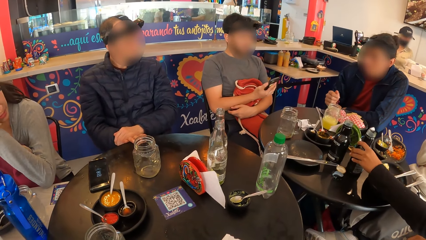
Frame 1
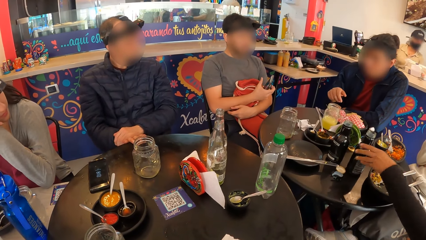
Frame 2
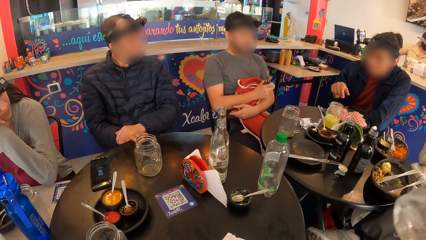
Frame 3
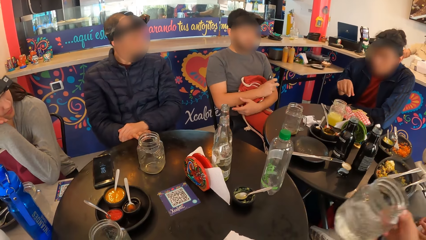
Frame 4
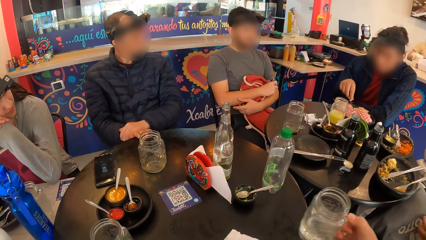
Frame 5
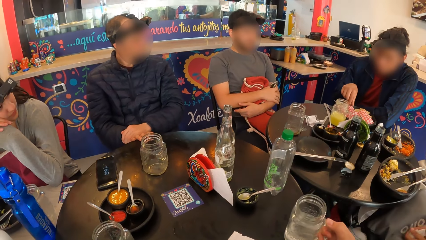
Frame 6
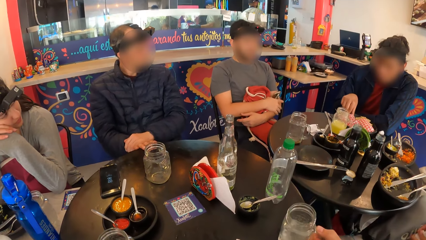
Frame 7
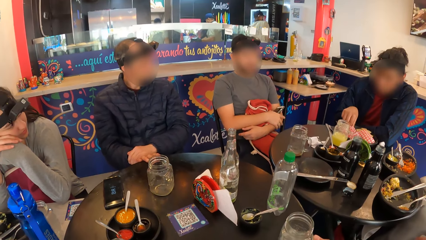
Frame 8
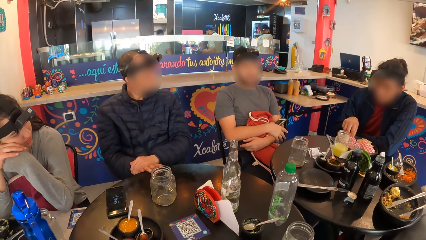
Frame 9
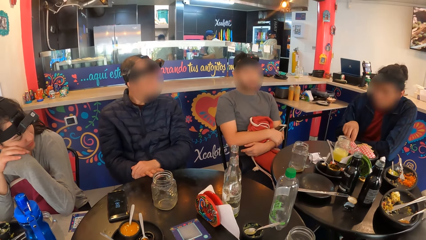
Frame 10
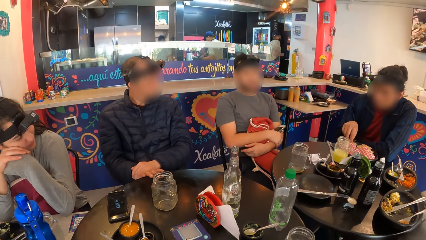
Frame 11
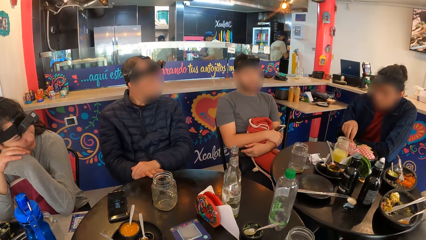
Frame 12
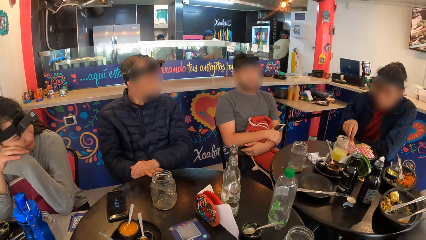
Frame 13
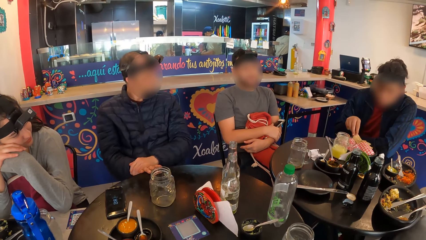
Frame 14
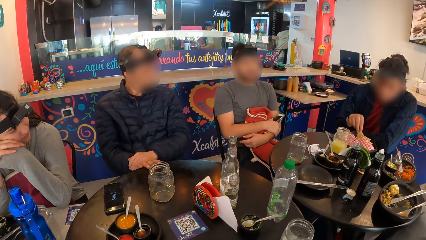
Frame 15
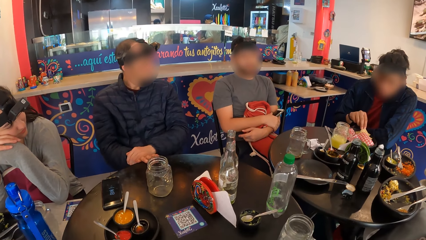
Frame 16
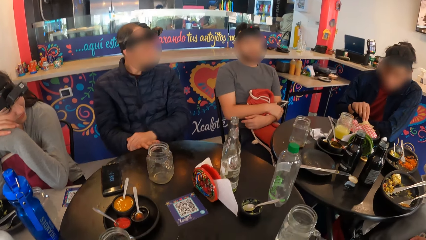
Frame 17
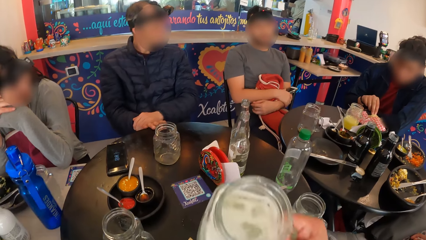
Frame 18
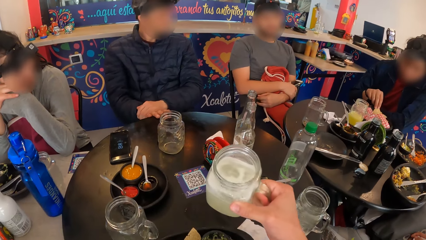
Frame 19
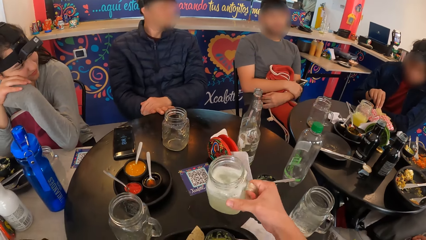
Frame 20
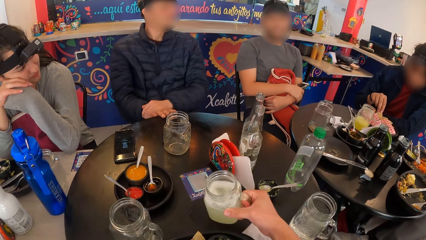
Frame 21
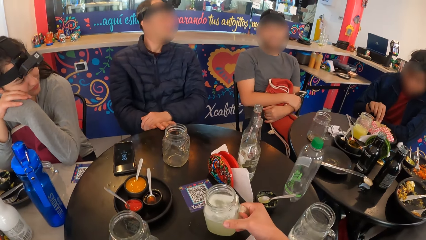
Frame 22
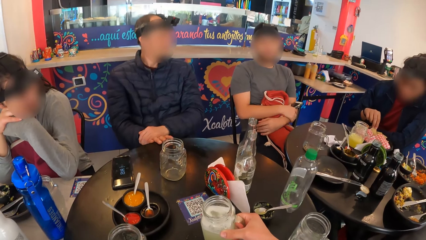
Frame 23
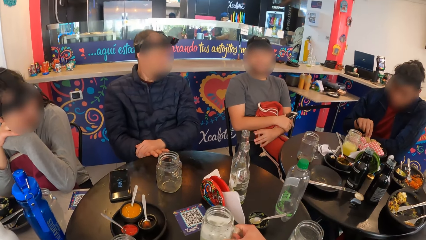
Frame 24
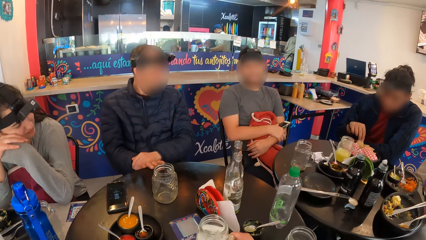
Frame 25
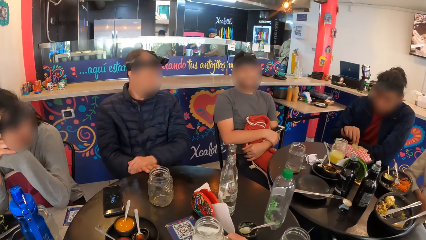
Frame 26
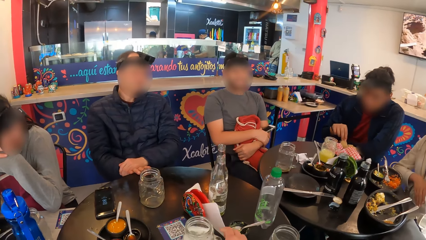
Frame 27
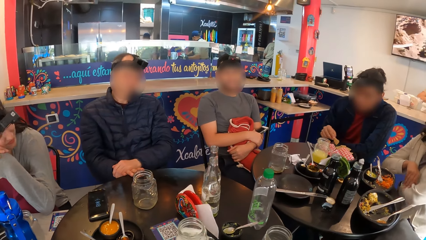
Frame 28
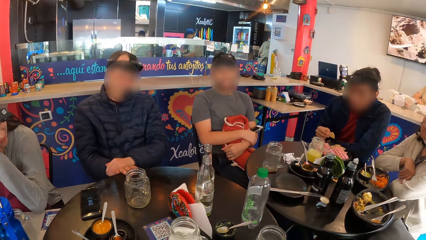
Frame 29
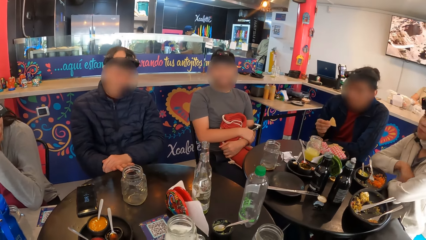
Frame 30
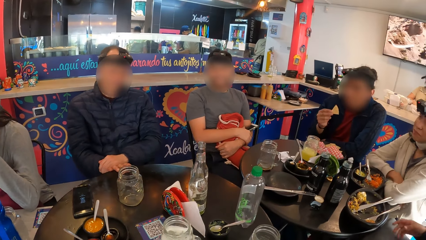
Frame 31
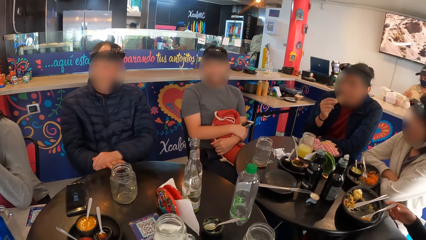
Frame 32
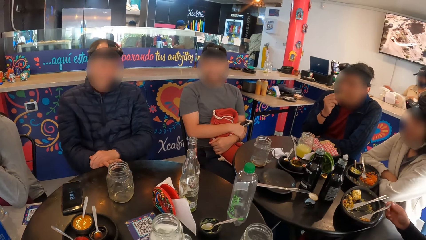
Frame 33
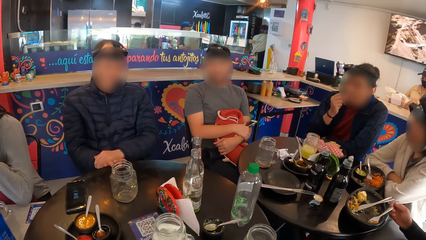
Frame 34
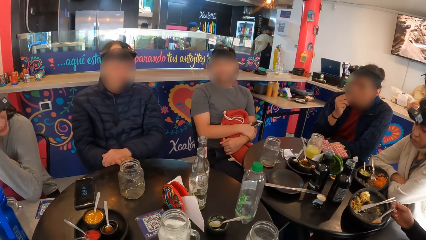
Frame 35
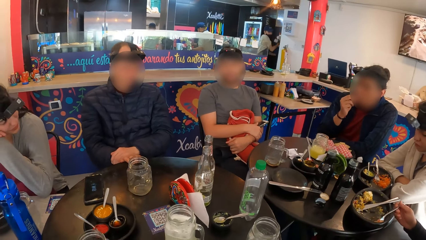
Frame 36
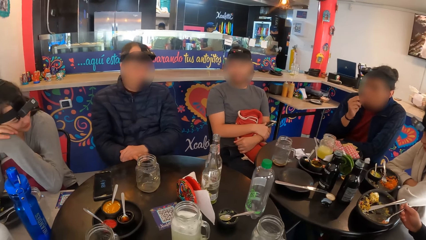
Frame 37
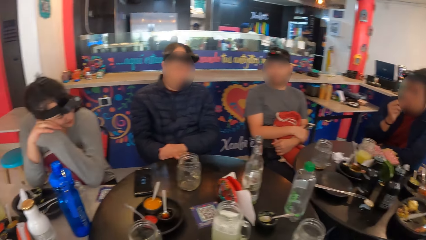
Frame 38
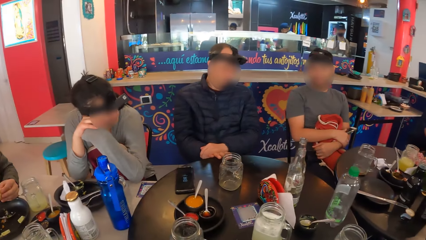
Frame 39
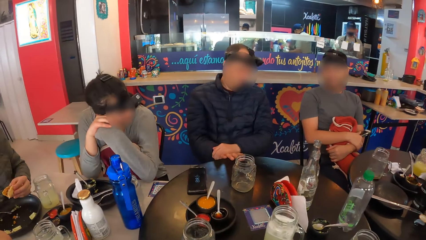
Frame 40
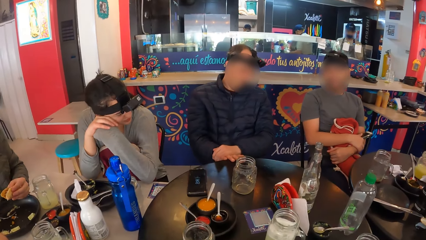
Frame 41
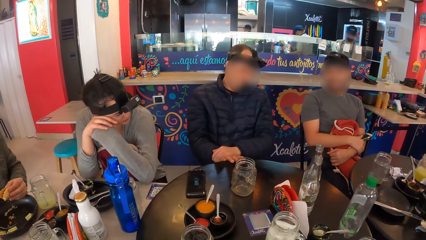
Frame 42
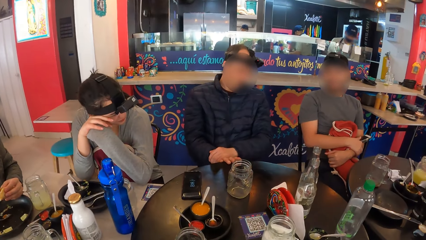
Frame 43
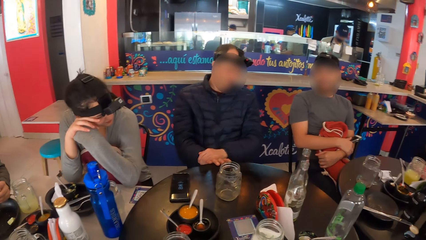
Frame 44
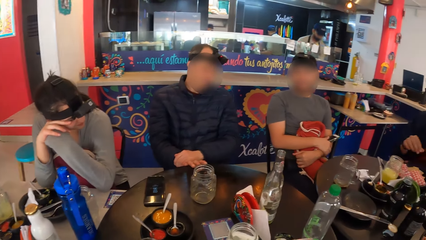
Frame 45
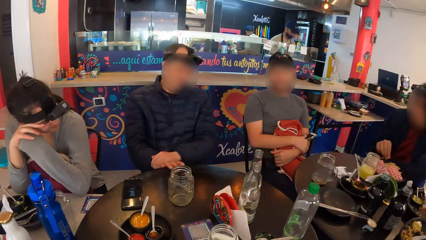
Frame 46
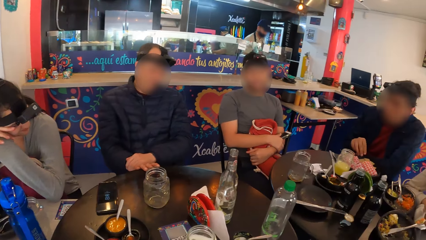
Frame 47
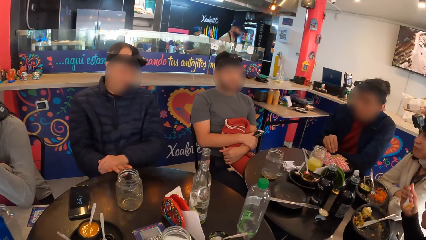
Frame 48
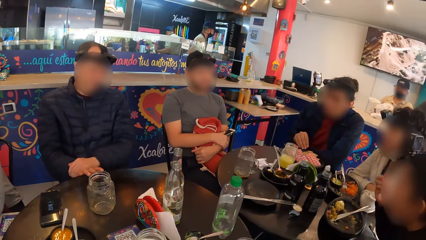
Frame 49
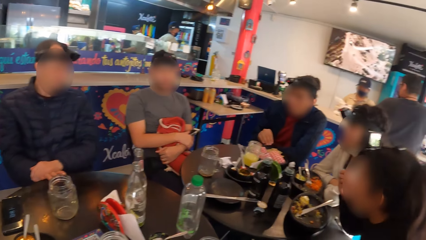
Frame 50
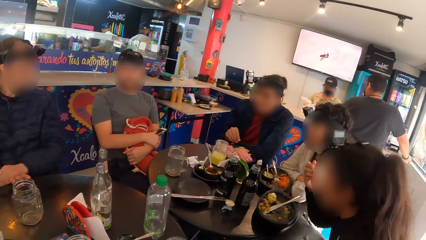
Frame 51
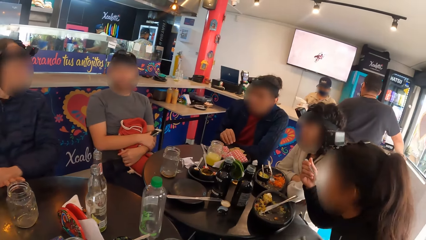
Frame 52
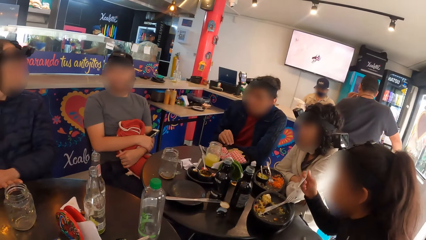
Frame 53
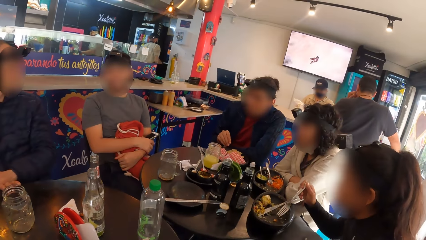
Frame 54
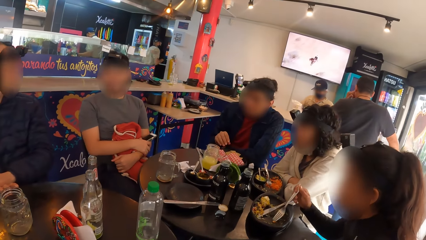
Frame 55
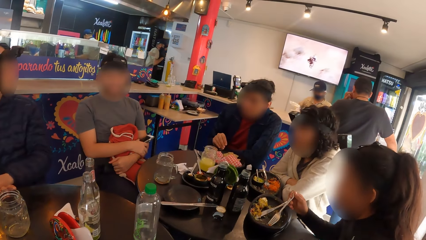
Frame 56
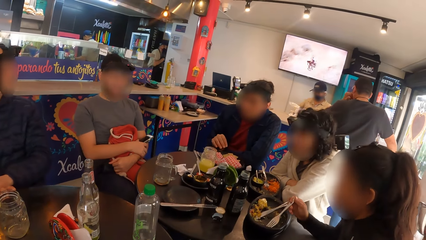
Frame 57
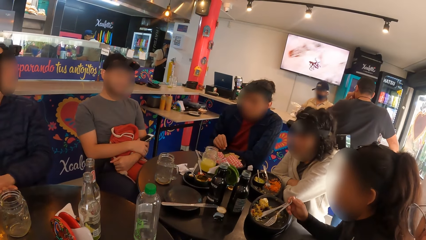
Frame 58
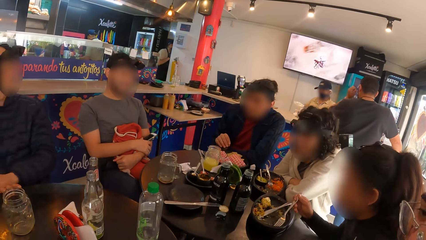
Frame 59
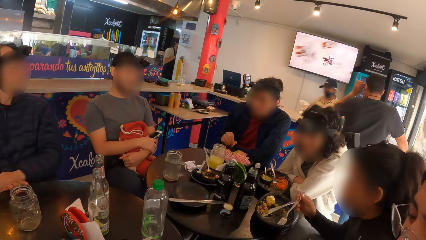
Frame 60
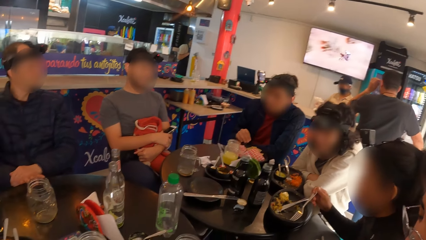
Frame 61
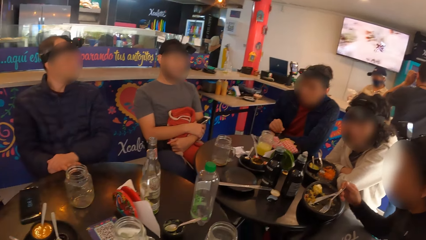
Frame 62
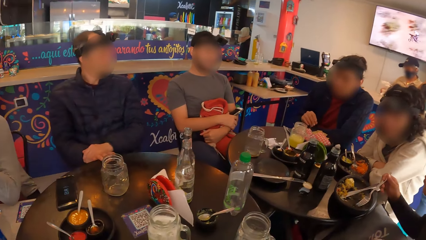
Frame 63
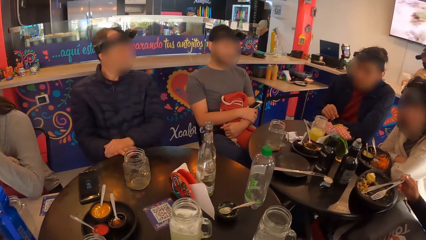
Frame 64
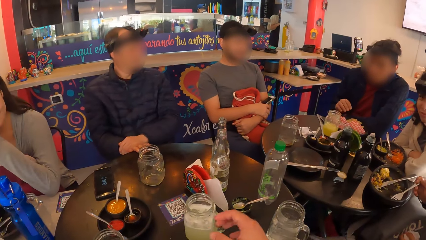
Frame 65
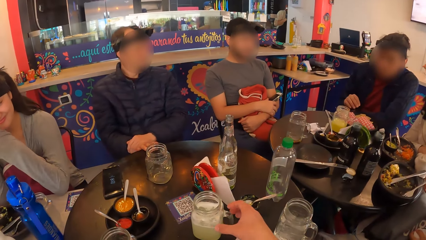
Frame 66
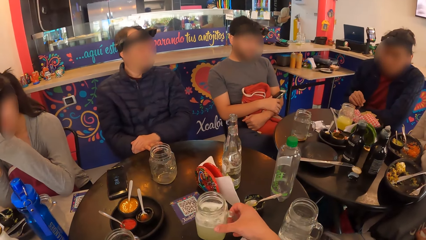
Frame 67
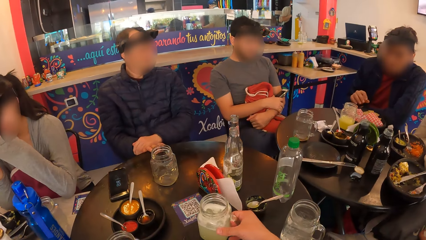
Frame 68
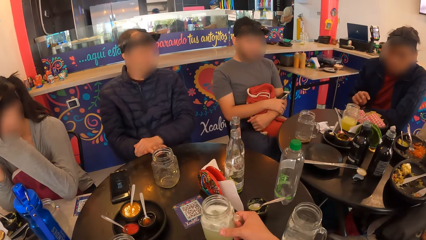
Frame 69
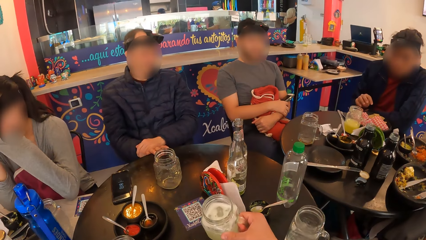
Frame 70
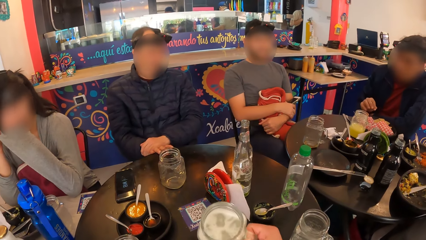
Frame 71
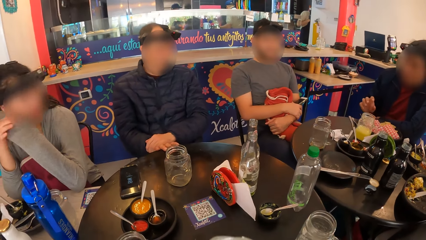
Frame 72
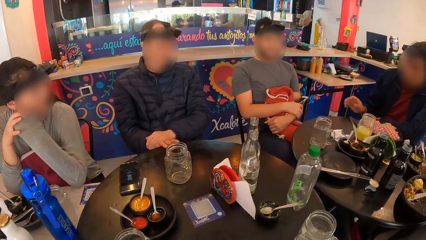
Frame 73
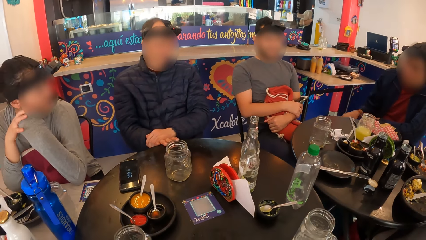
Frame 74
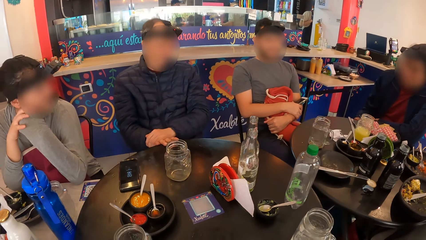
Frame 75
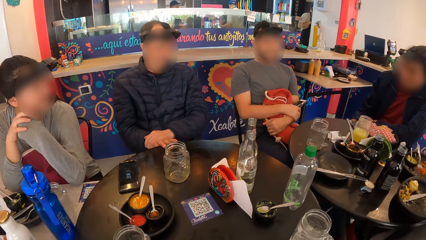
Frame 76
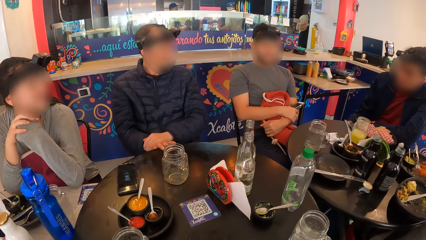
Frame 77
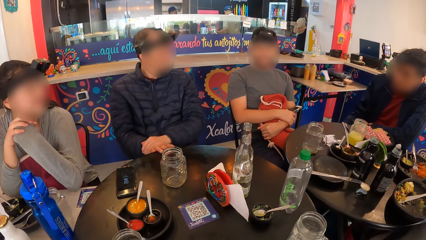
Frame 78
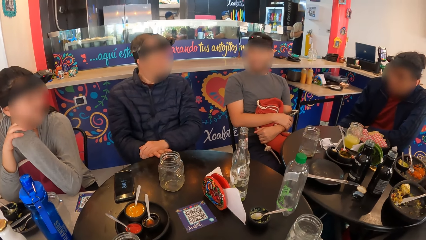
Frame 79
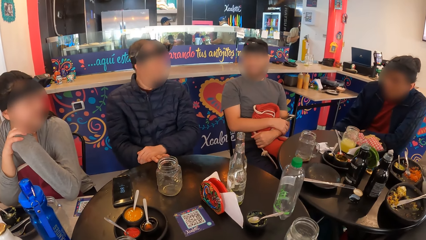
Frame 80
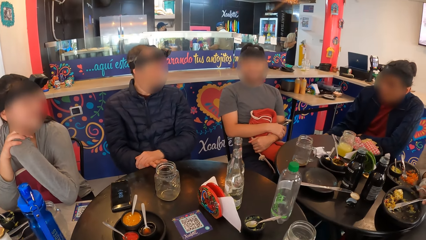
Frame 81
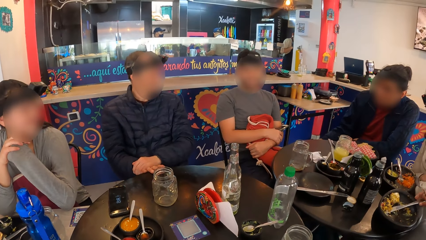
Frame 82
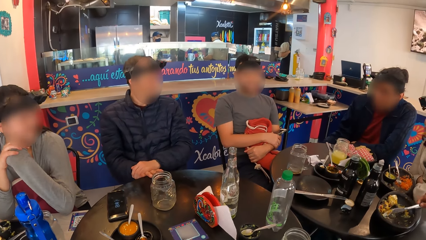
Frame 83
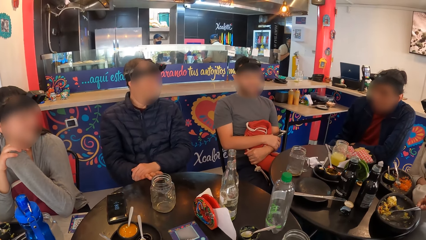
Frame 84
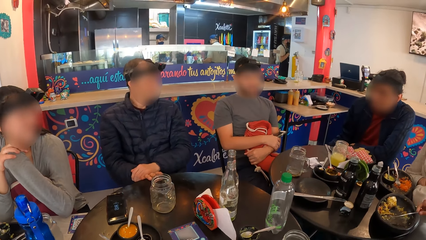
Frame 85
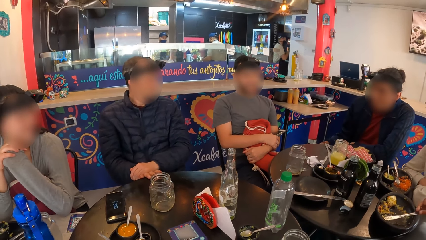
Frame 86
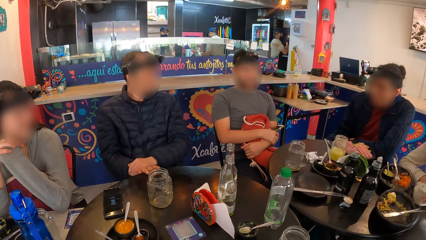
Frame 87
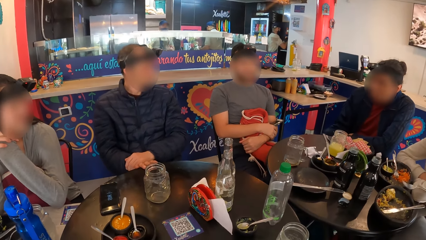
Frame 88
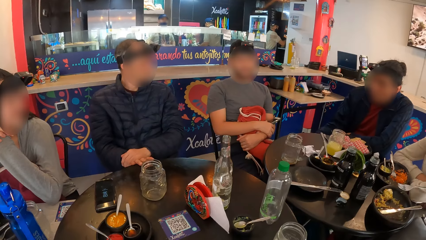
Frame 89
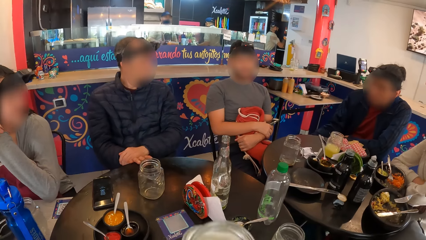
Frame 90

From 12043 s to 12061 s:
A woman drops the bottle from the table with her left hand. Another woman drops the cup on the table with her left hand. A man picks a chip from the plate on the table with his right hand. The man dips the chip into the sauce in the plate on the table with his right hand. The camera wearer drops the cup on the table with her right hand. She looks around. The man eats the chip with his right hand. The first woman picks the fork in the plate from the table with her right hand. The first woman eats the egg in the plate on the table with the fork in her right hand. The camera wearer picks the cup on the table with her right hand. She drinks from the cup with her right hand. The first woman adjusts the knife in the plate on the table with the fork in her right hand.
